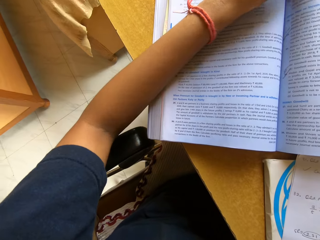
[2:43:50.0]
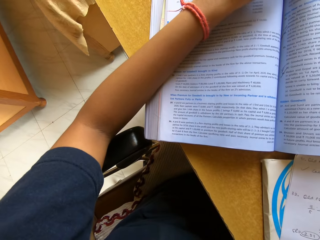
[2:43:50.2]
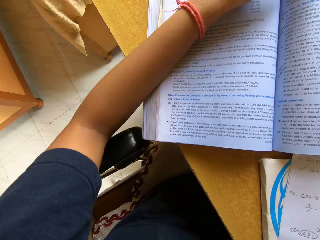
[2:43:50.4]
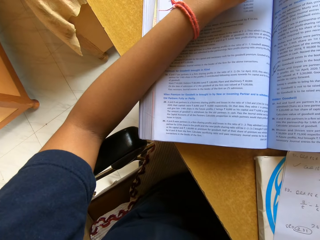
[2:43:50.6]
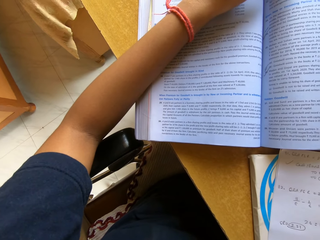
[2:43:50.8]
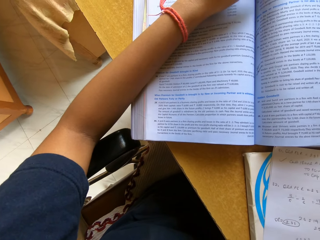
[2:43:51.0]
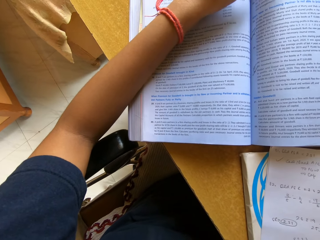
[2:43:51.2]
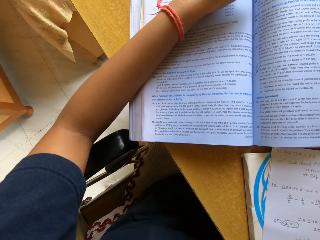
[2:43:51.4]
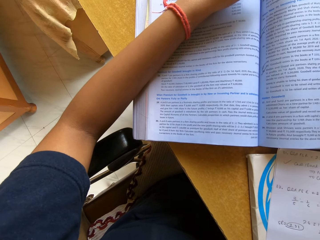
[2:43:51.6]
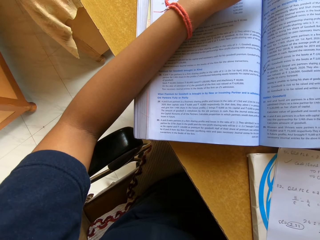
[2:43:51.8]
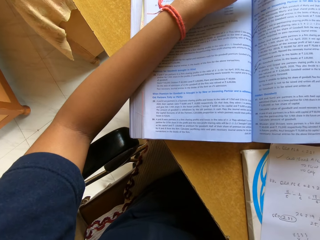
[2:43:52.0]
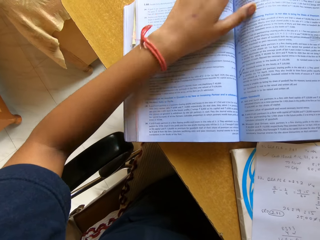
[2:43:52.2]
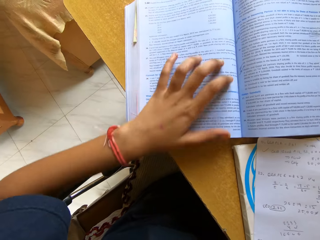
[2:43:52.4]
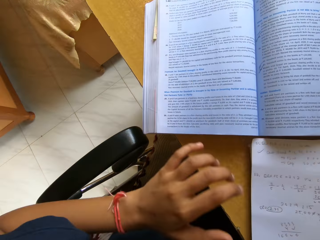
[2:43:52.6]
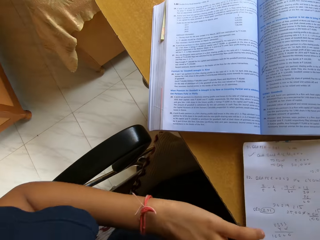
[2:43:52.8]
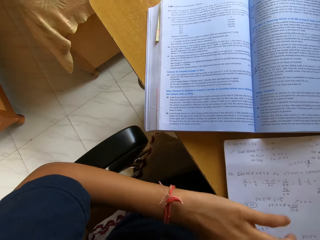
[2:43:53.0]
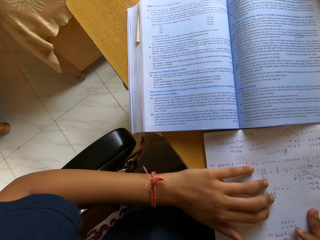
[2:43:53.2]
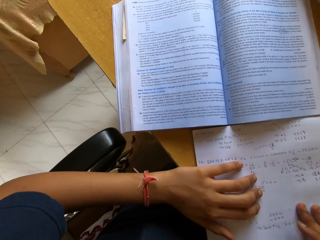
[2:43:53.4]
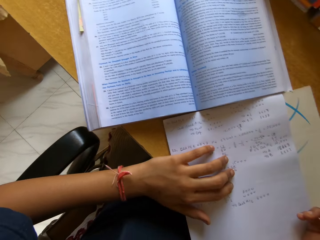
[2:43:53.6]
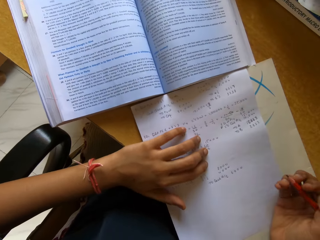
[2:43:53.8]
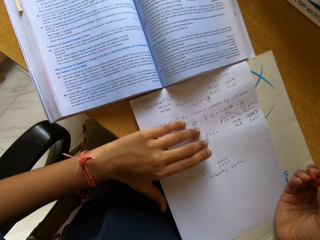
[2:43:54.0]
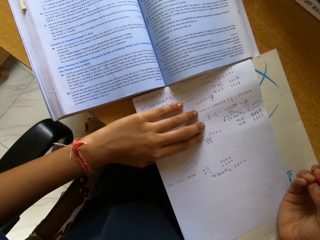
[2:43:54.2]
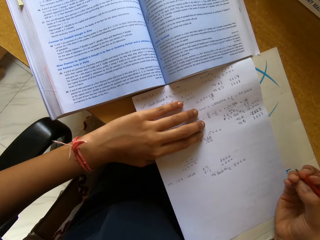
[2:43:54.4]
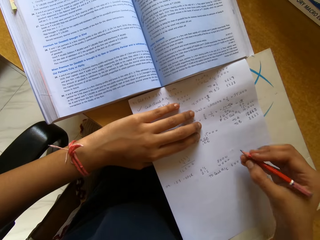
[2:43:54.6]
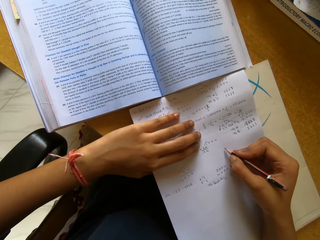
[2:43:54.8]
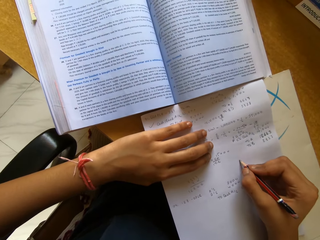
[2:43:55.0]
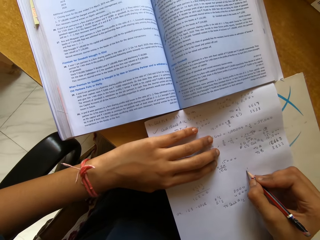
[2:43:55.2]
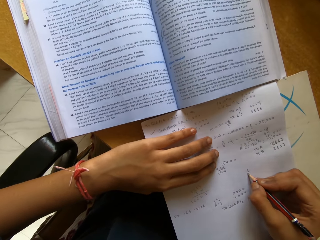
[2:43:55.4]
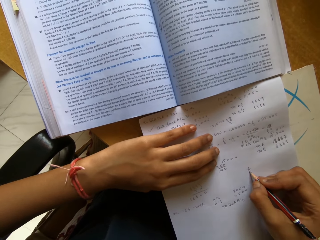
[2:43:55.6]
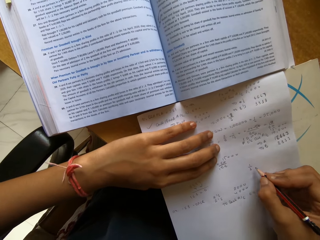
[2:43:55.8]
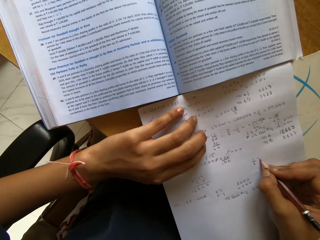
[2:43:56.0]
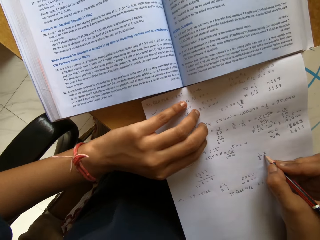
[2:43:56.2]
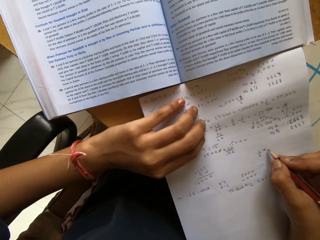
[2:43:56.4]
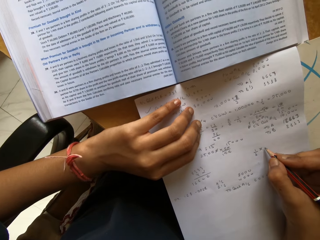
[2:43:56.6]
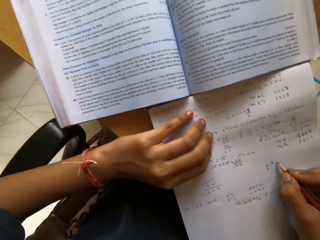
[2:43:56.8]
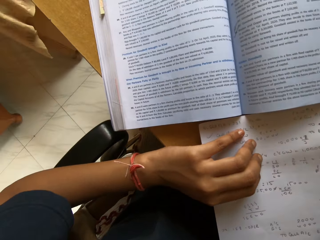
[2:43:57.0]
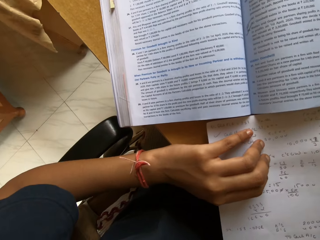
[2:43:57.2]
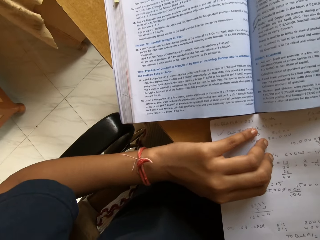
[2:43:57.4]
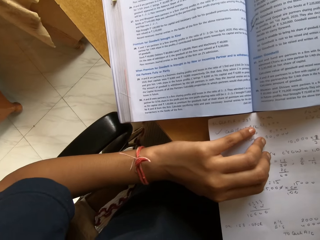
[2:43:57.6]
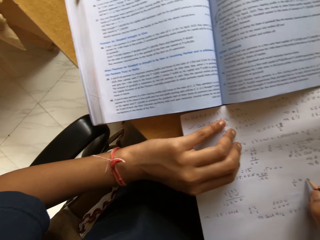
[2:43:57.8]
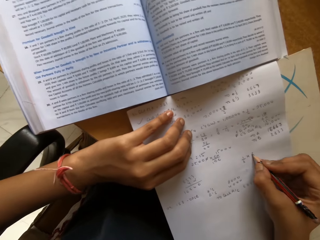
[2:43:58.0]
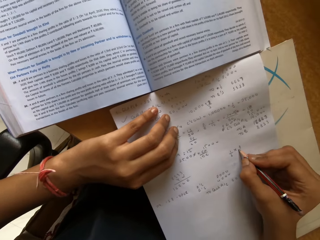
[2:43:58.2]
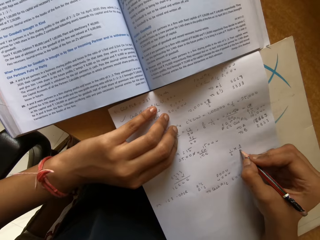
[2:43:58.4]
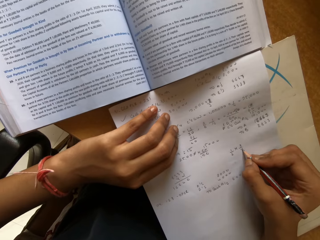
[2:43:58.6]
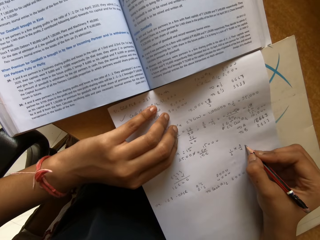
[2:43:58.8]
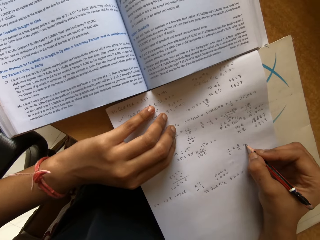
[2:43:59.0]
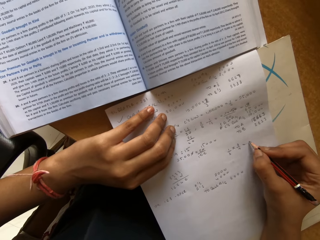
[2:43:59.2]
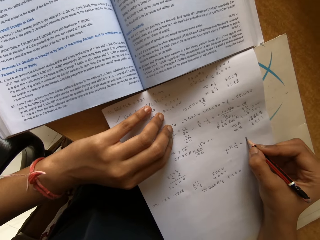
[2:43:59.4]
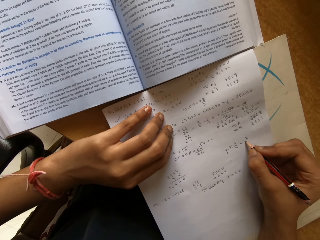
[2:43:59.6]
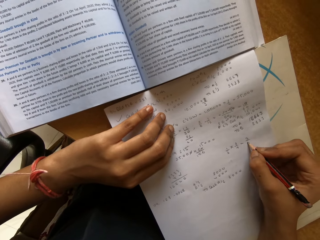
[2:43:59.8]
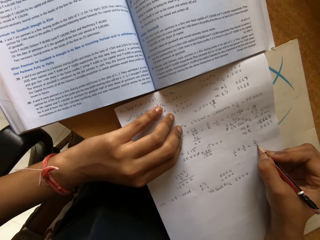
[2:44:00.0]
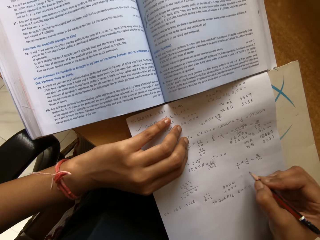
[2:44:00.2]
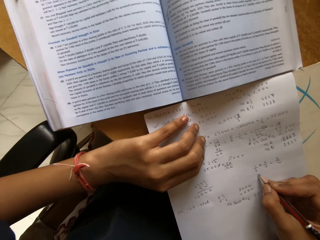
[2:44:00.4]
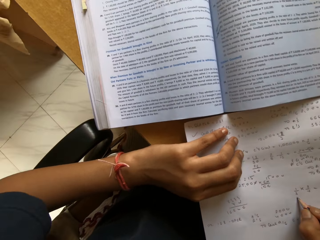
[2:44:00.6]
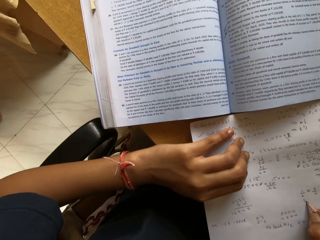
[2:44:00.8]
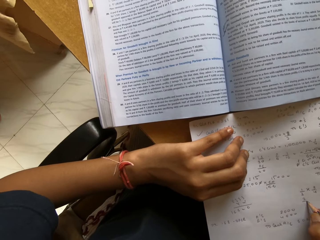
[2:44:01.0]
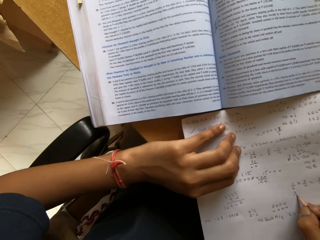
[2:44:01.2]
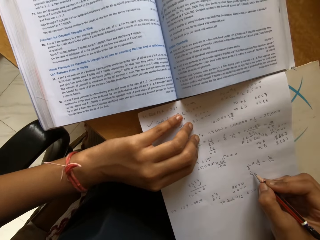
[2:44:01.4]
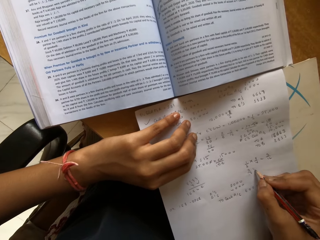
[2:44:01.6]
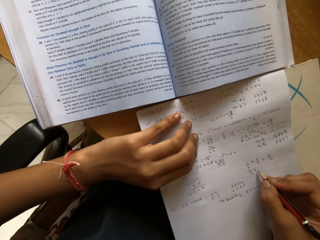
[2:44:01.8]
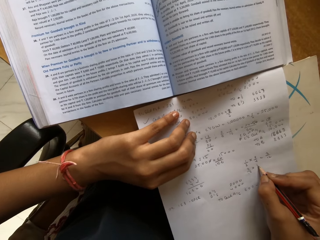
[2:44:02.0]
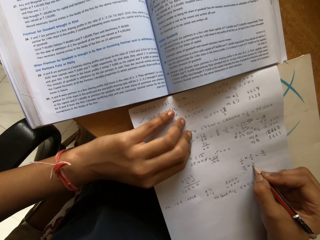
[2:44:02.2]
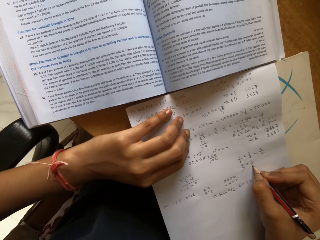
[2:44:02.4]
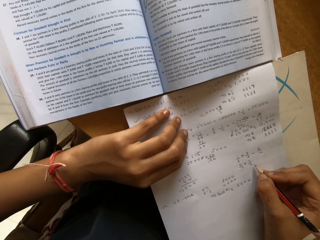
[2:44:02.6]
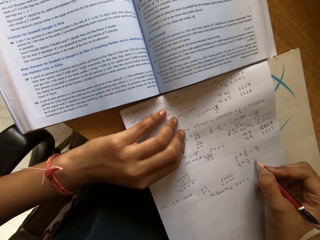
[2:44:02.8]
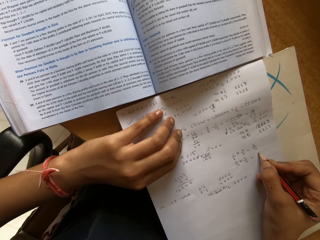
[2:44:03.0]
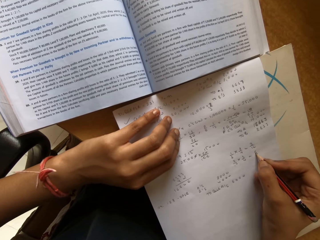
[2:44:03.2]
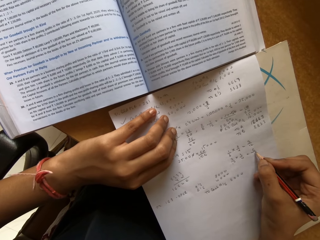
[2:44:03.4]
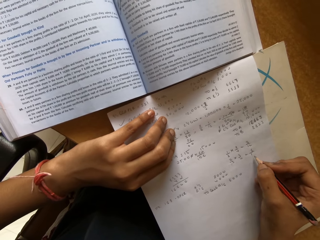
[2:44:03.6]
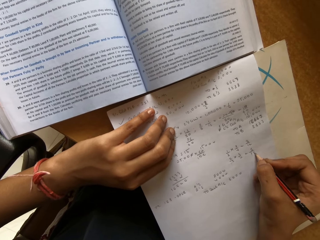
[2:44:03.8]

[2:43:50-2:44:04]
The camera wearer writes on a book with a pencil. They write on the book with the pencil again.

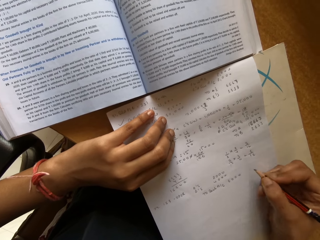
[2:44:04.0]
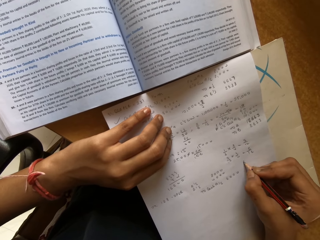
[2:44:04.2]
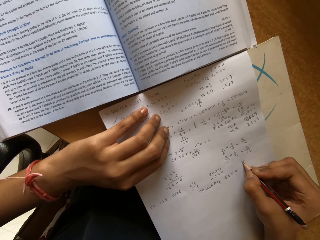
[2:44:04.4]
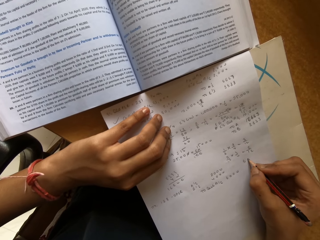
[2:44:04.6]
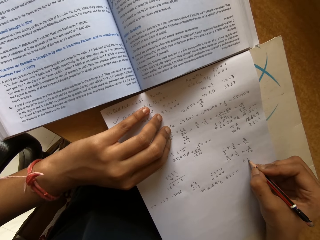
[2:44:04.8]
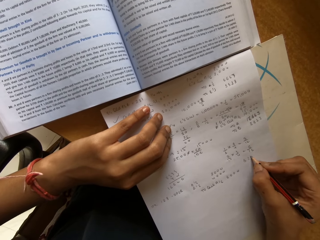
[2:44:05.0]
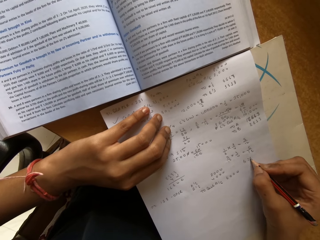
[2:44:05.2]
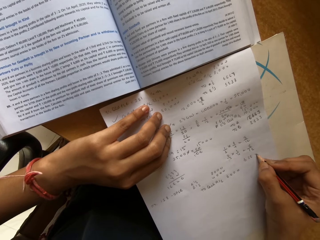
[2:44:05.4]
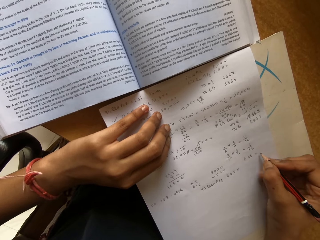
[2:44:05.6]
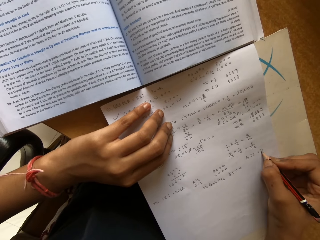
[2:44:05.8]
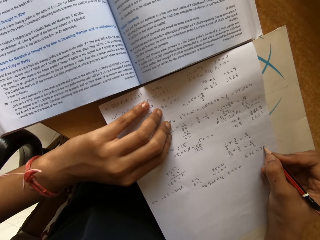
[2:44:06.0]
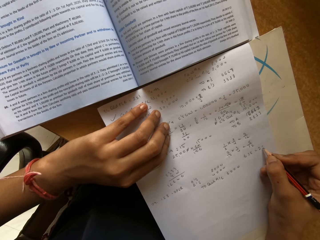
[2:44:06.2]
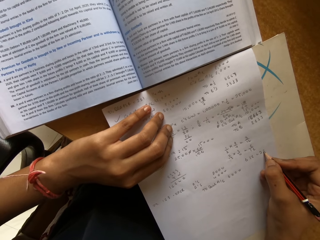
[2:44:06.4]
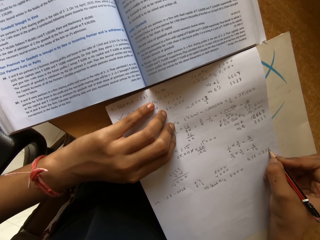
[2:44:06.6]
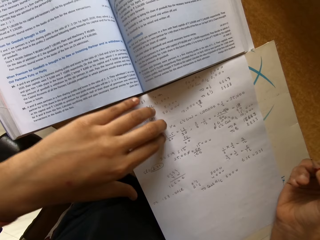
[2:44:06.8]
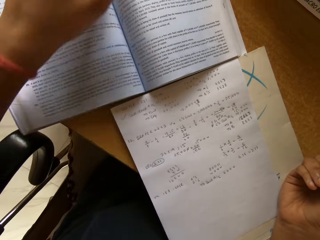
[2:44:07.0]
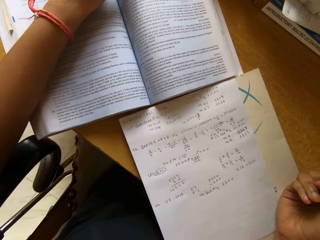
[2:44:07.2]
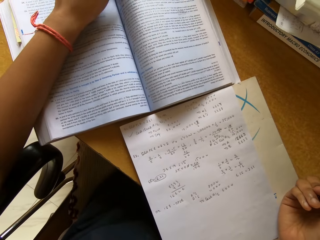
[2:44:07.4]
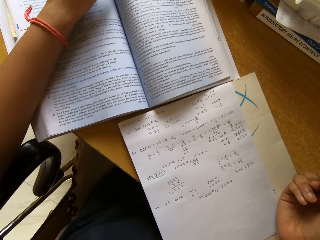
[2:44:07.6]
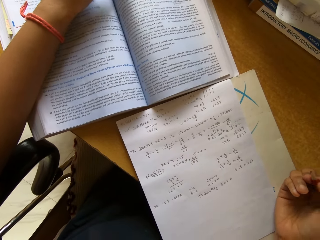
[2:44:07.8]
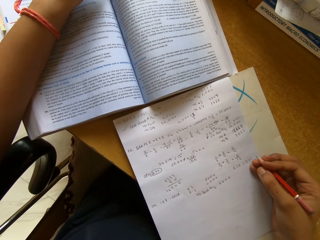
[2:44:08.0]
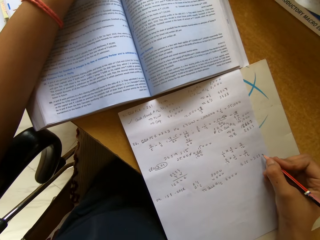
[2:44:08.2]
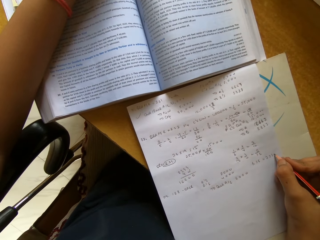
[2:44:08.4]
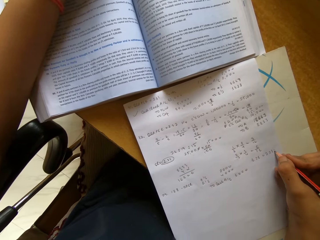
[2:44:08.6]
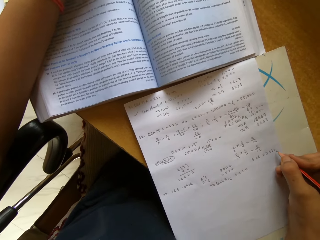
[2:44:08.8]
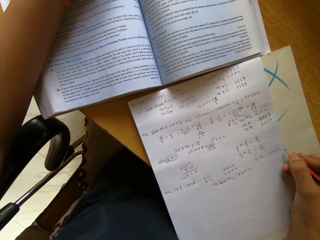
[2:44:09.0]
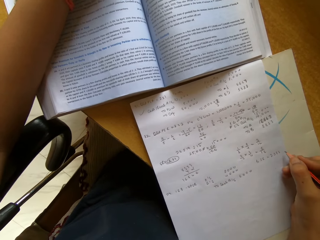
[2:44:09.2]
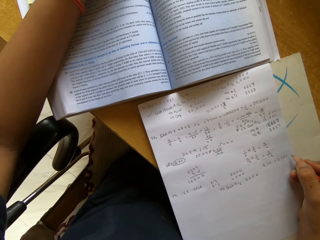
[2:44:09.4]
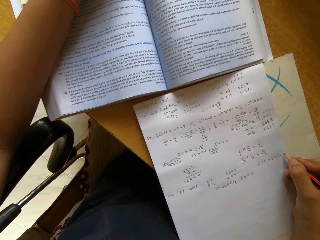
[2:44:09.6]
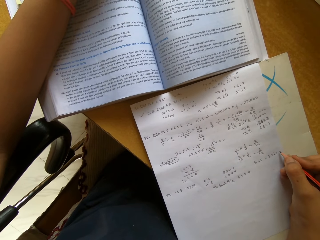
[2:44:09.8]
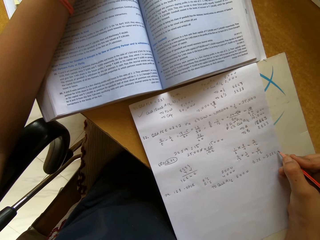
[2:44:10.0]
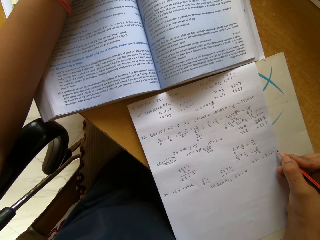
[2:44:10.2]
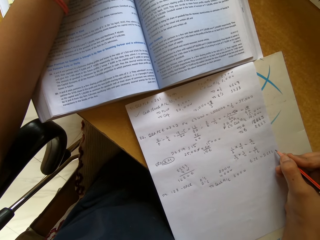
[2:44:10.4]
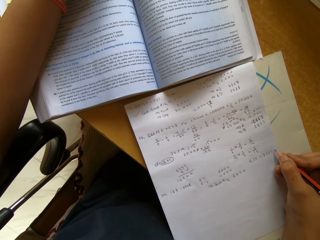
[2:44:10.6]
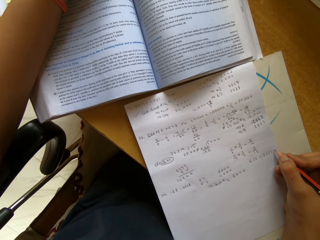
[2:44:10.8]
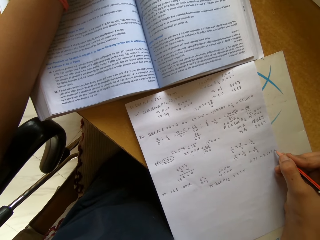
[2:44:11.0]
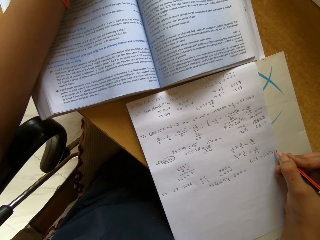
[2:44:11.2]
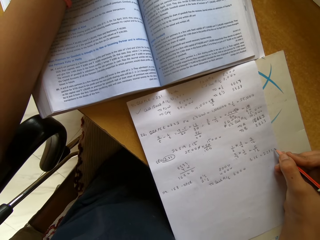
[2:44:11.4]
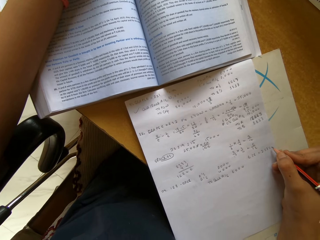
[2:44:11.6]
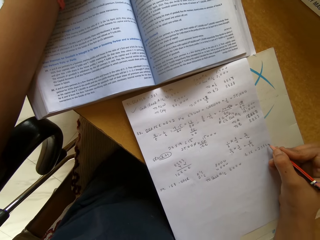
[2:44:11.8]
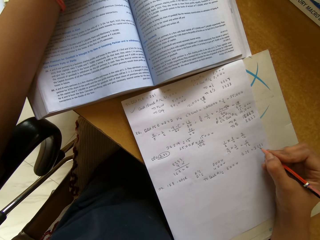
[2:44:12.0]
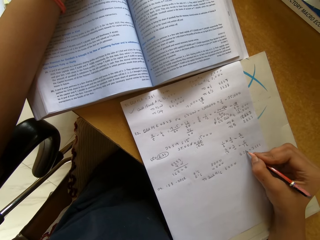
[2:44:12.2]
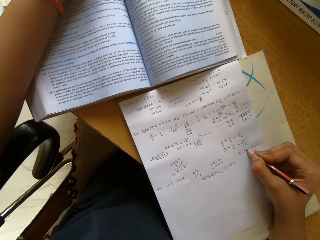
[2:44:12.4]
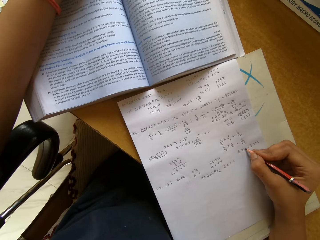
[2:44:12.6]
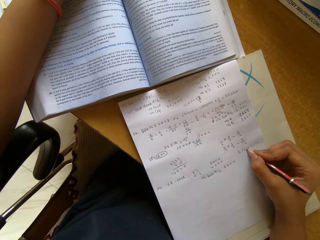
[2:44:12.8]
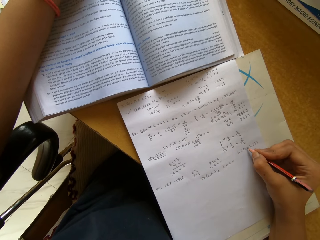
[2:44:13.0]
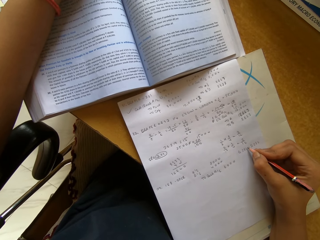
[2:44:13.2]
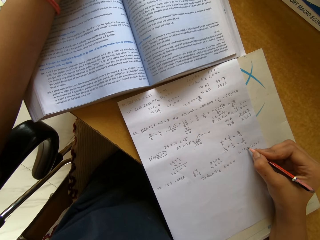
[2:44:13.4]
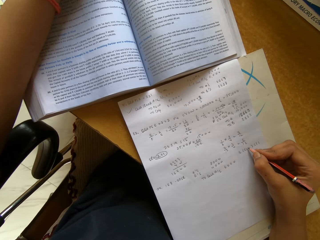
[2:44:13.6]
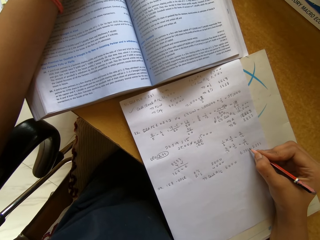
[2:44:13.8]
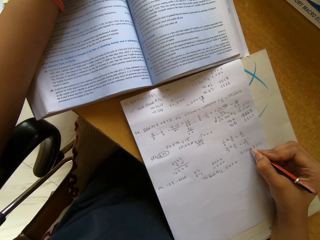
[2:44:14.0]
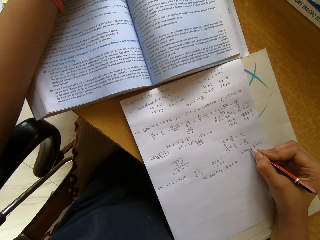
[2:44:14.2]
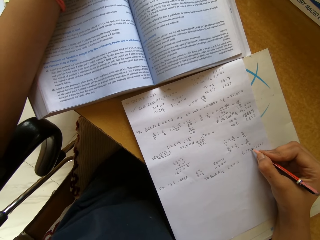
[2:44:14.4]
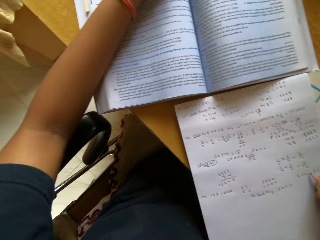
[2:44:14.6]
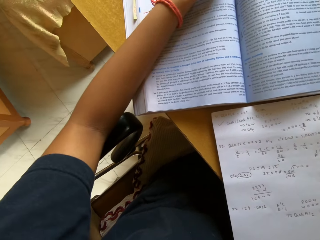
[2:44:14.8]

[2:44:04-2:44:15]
The camera wearer writes on a book with a pencil. They write on the book with the pencil repeatedly.
